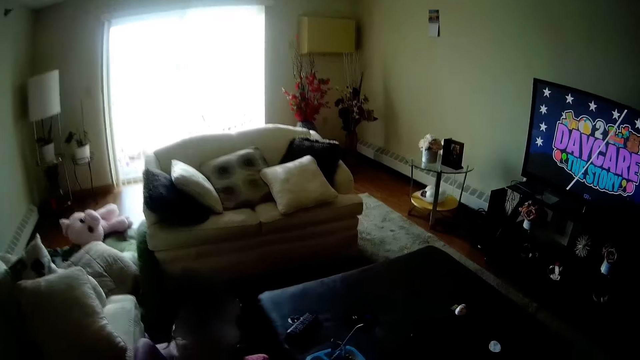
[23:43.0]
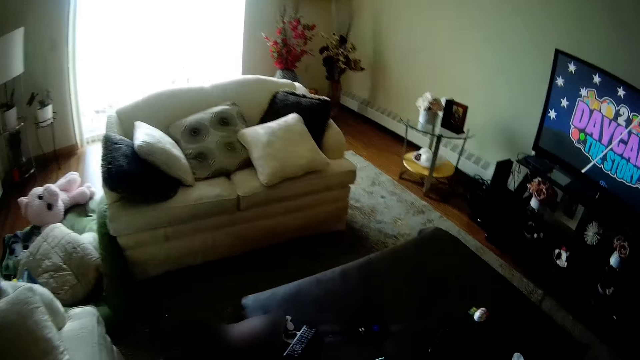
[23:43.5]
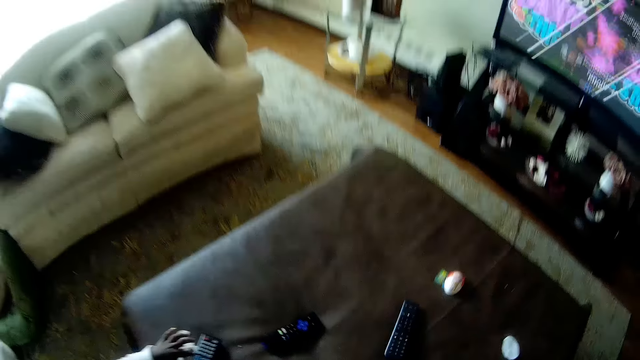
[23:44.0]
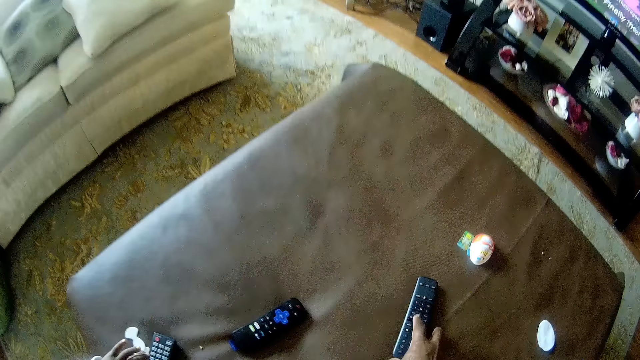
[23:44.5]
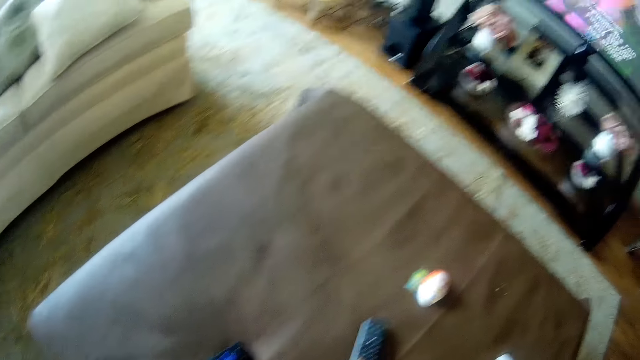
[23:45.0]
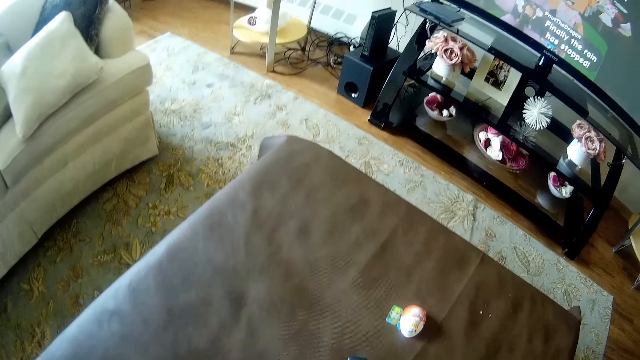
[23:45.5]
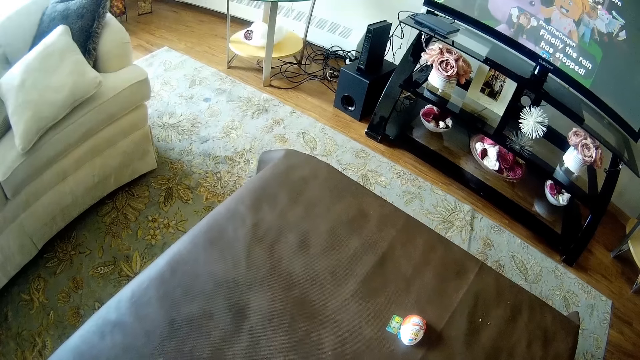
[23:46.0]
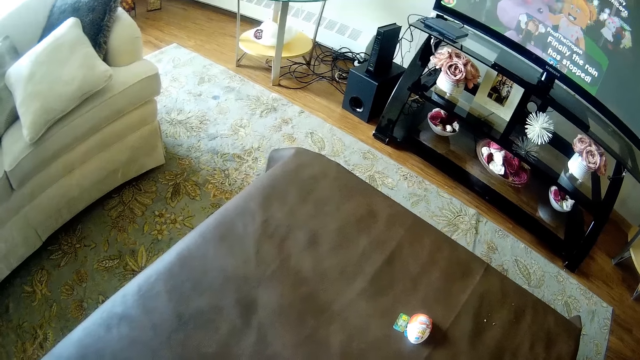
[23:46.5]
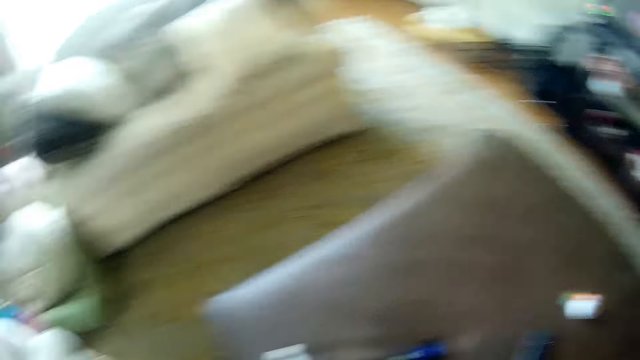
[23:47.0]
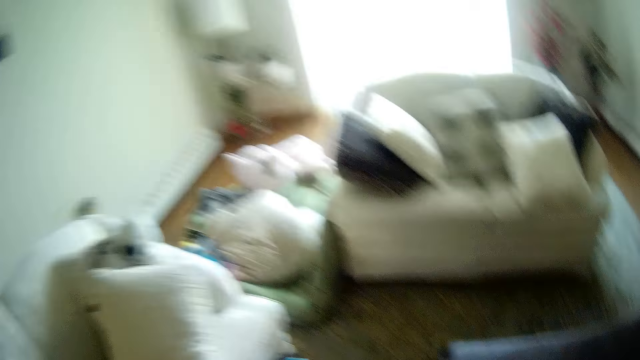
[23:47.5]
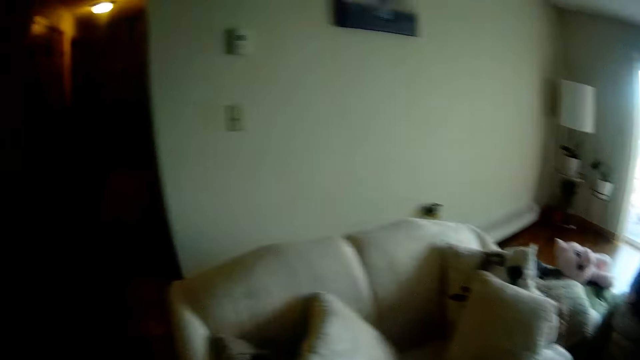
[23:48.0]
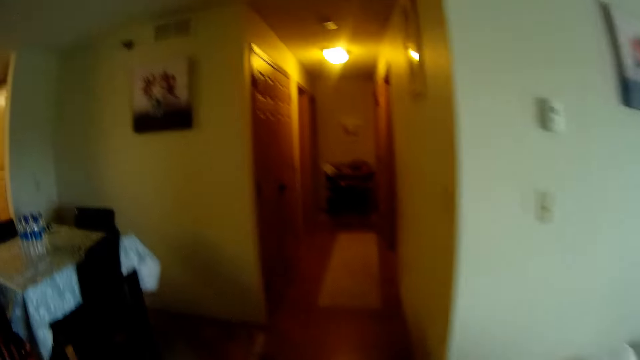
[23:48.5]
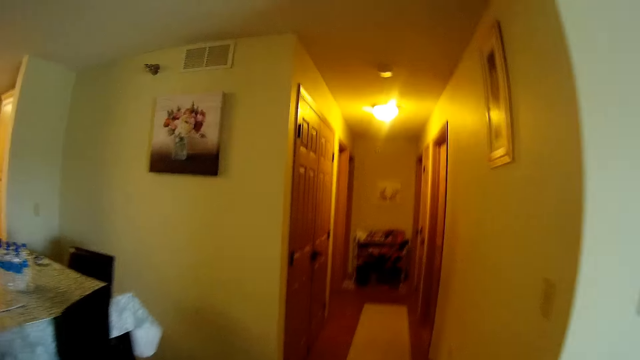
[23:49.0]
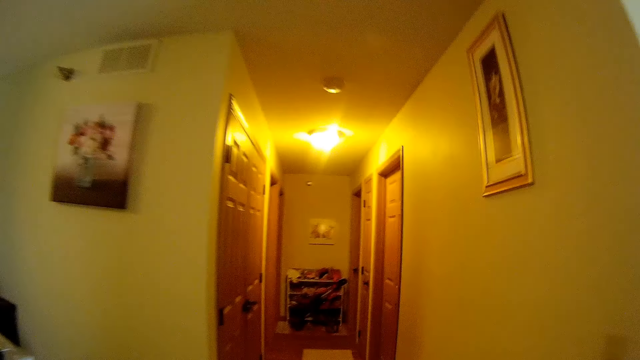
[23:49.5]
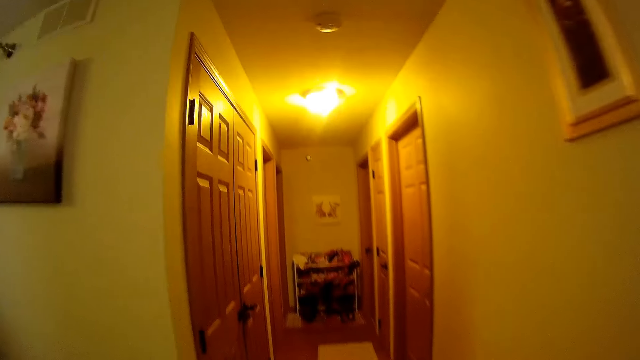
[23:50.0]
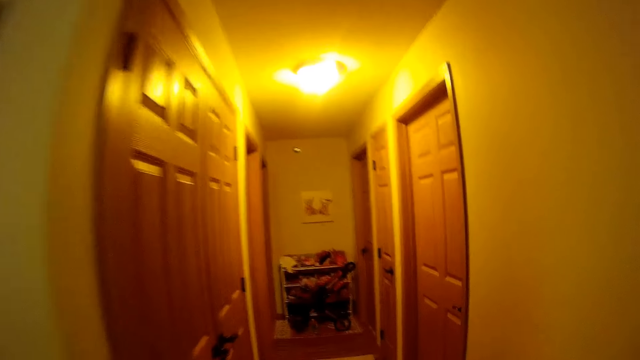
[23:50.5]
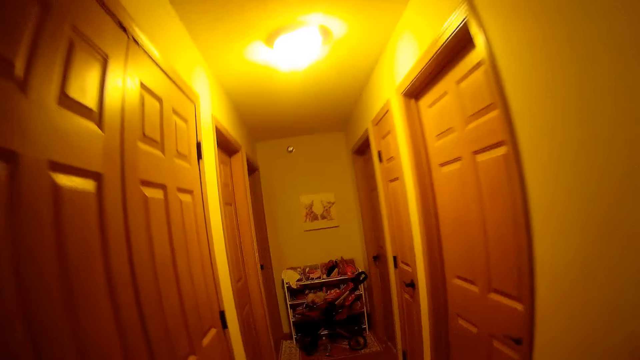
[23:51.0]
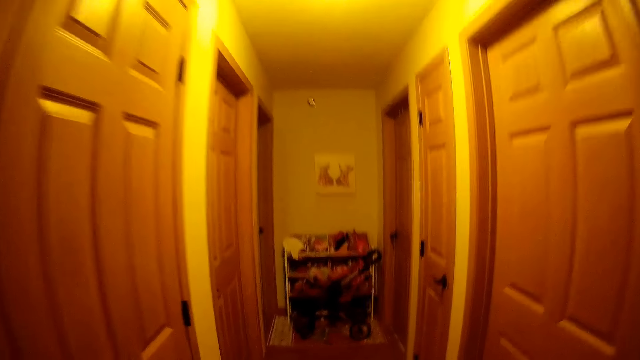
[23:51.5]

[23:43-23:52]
The girl places a hair pin in her right hand on the table. The camera wearer touches a remote with her right hand. She reduces the volume of a television with the remote on the table. She walks towards a room.

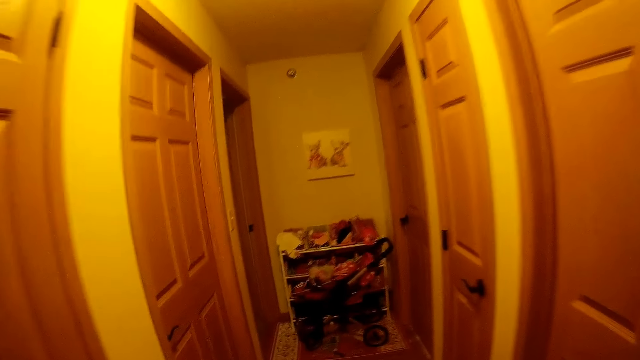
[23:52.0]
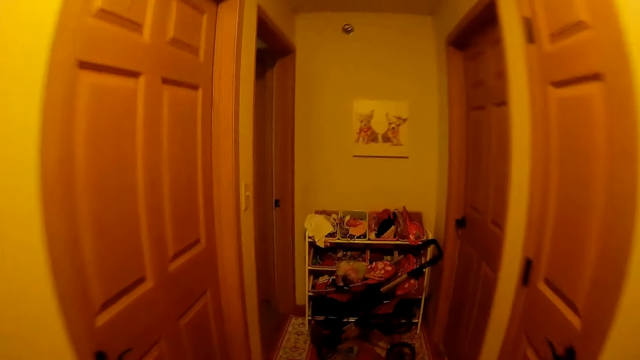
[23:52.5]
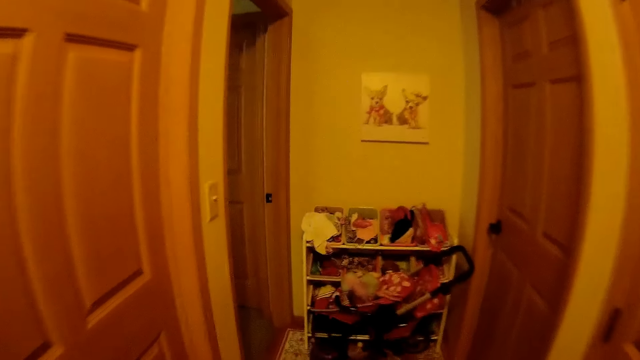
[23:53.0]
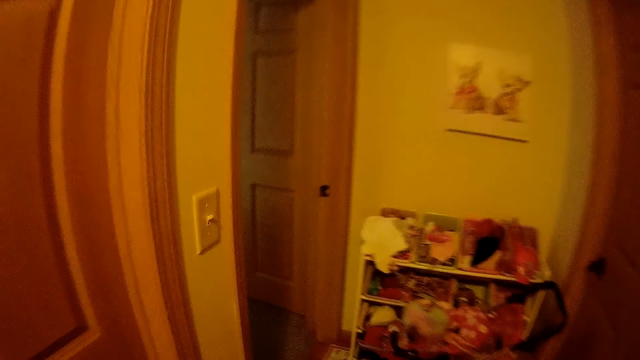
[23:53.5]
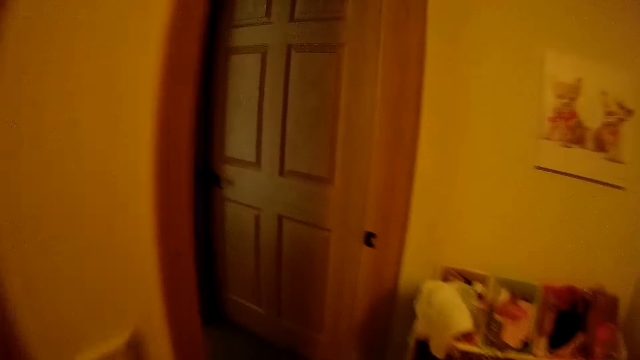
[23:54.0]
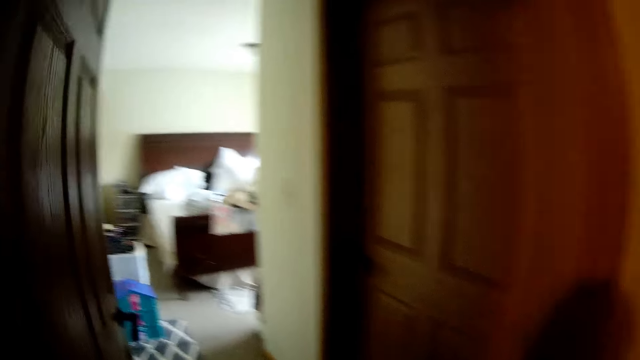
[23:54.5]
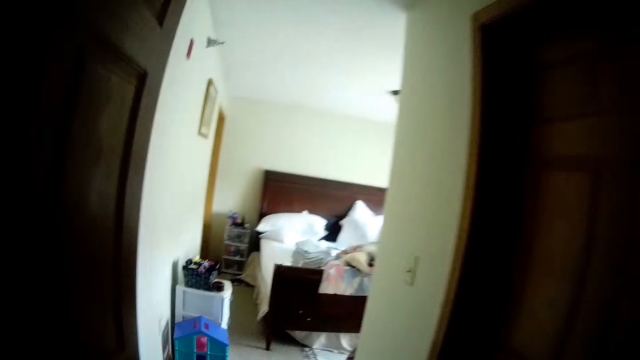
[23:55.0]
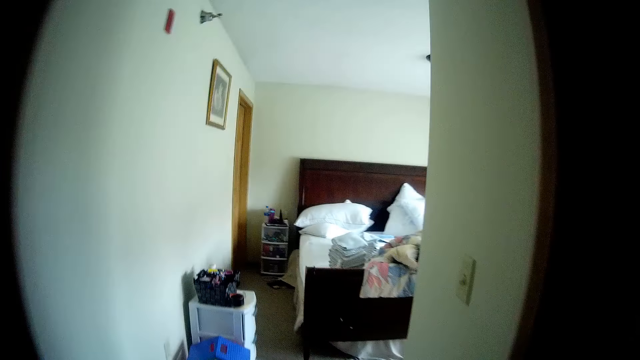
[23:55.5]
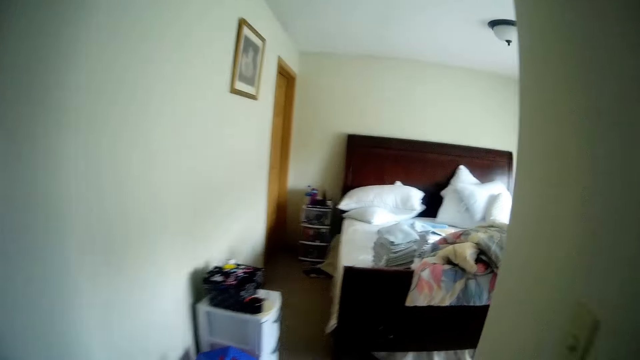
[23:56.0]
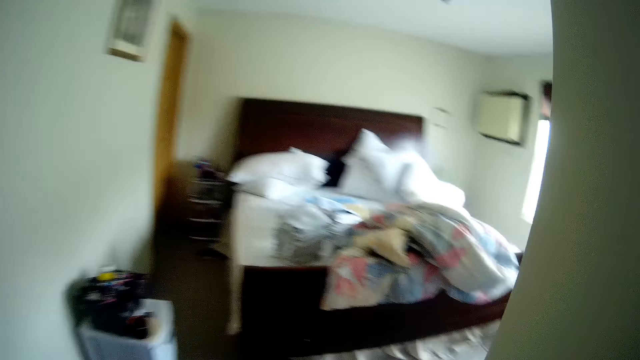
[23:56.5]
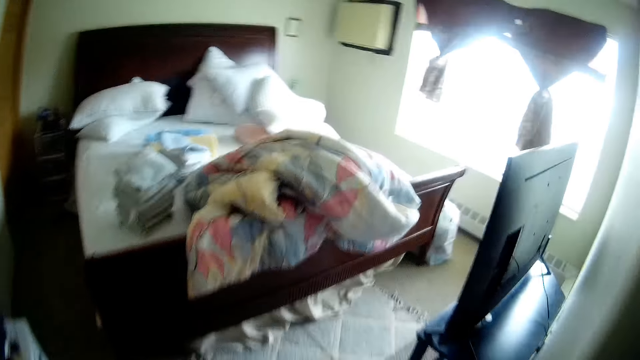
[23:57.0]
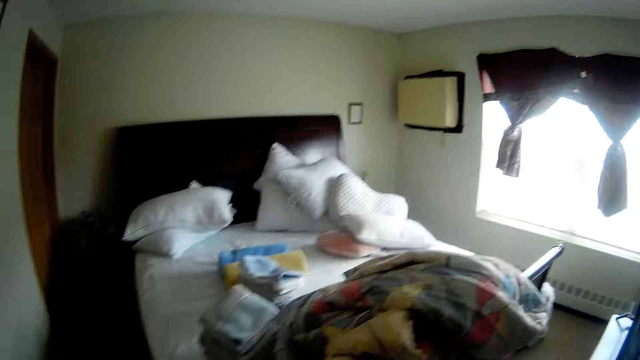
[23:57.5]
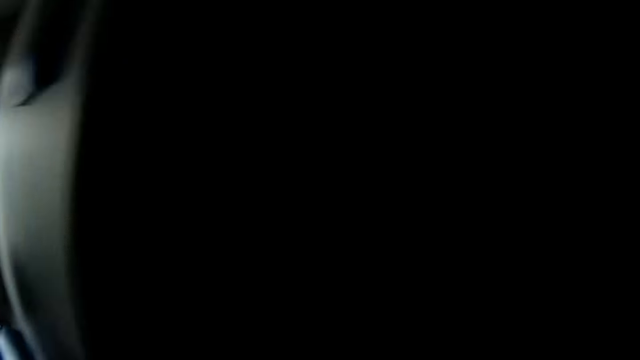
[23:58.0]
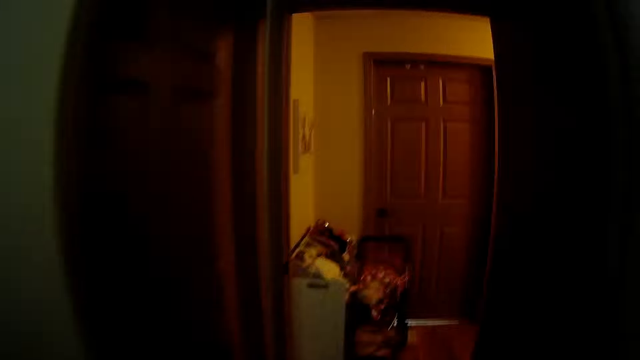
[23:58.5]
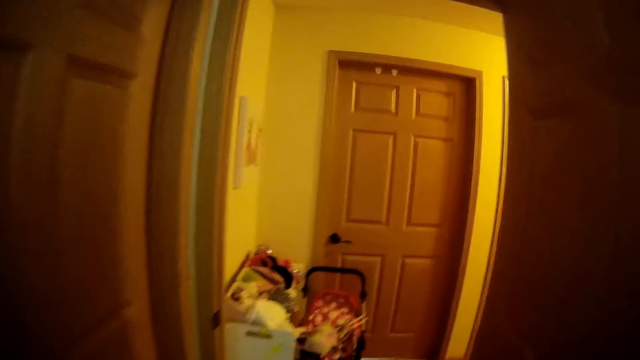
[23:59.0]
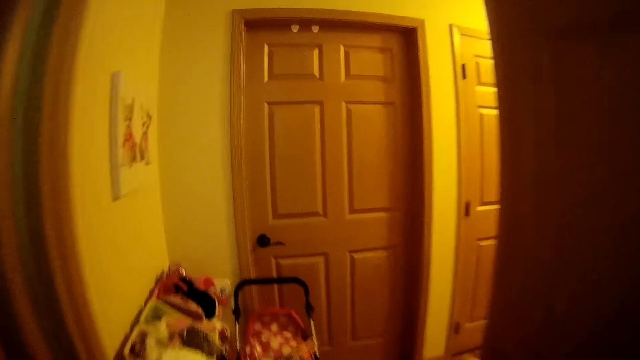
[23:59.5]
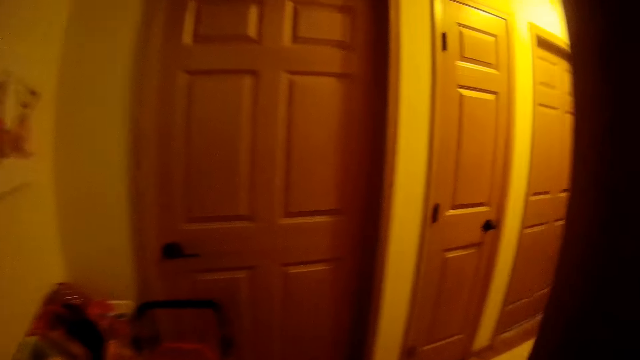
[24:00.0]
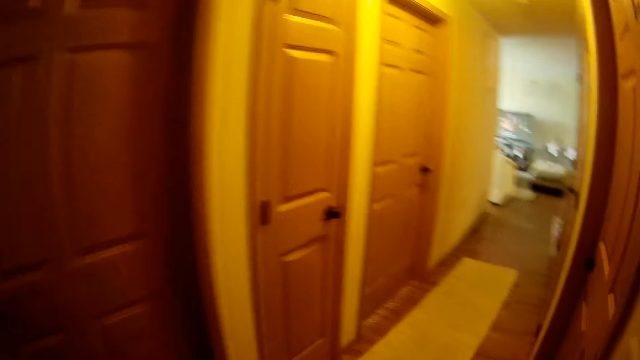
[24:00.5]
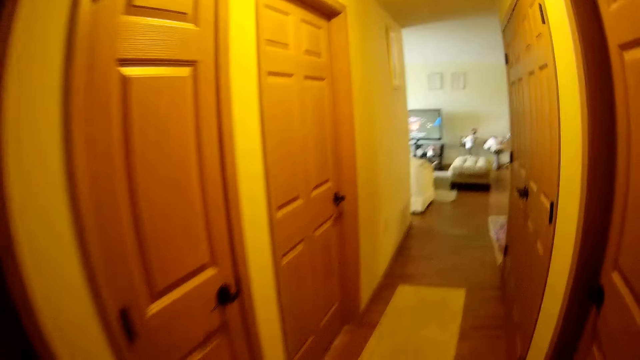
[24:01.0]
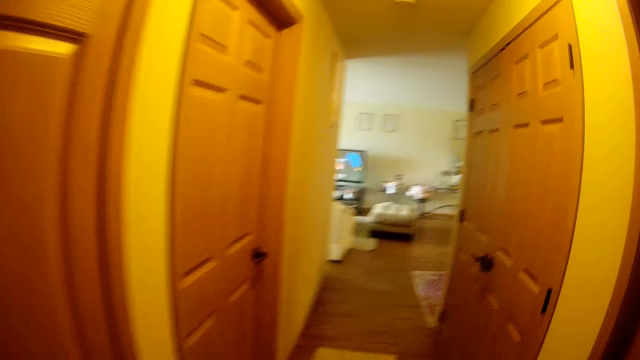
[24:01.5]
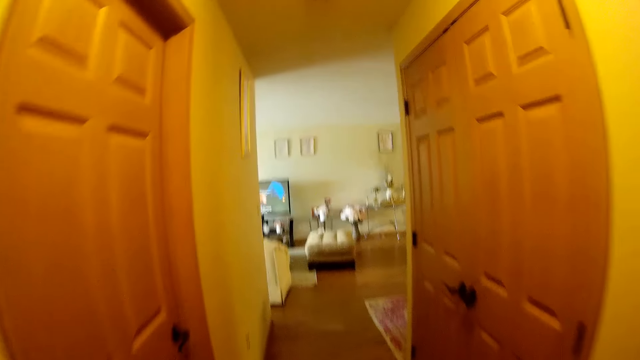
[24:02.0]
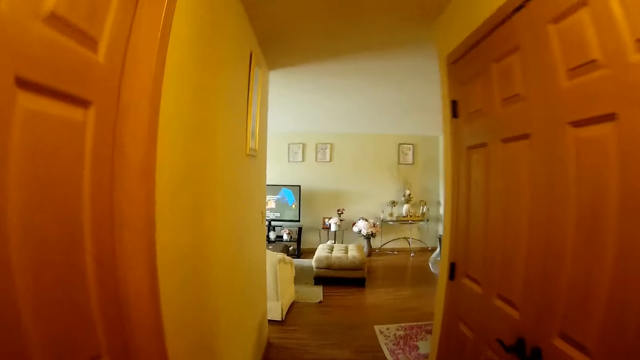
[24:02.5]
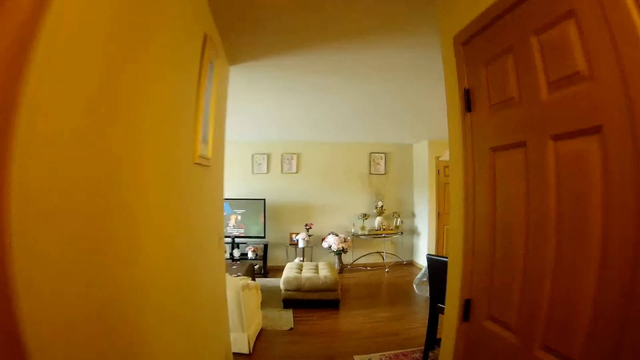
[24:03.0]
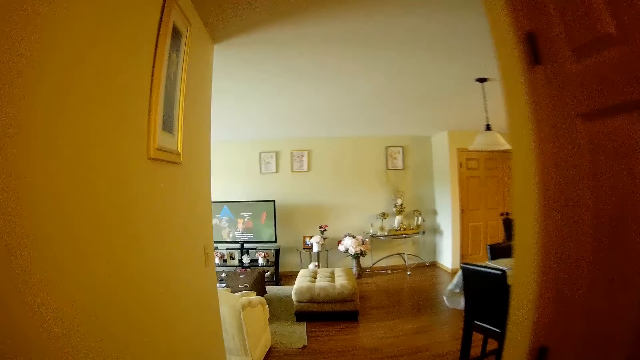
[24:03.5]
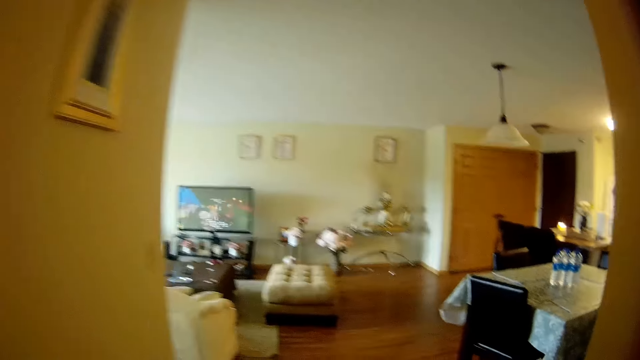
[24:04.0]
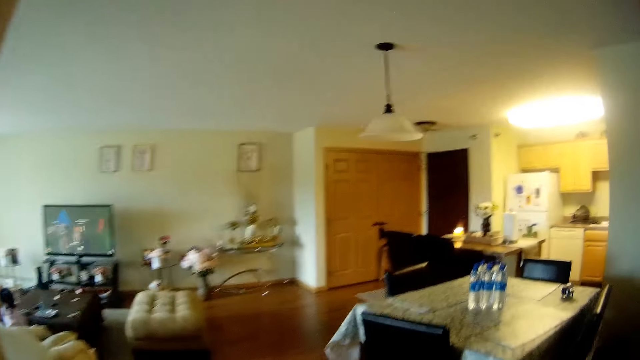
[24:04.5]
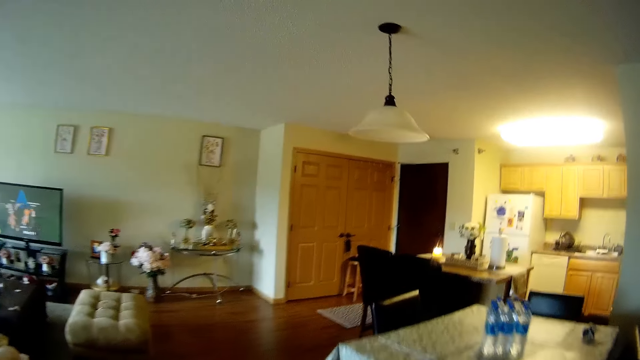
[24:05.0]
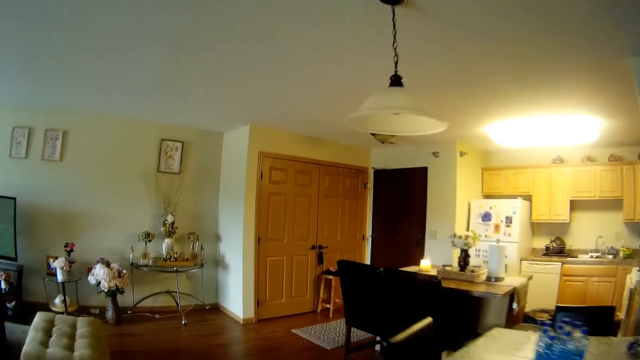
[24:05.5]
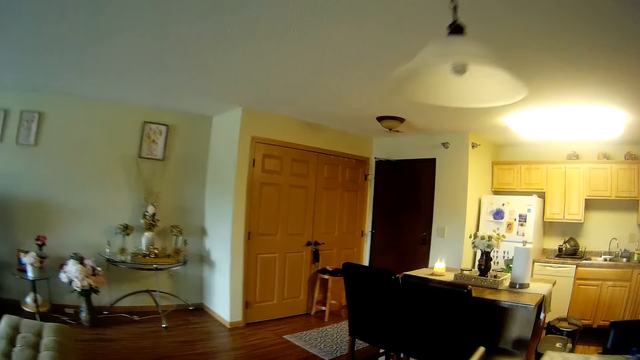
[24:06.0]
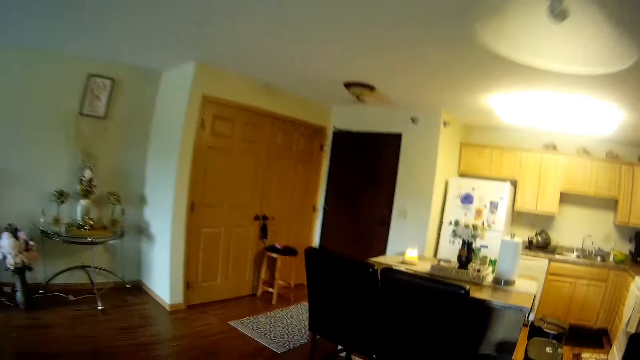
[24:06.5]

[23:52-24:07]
The camera wearer enters the bedroom. They leave the bedroom. They walk around the house.
